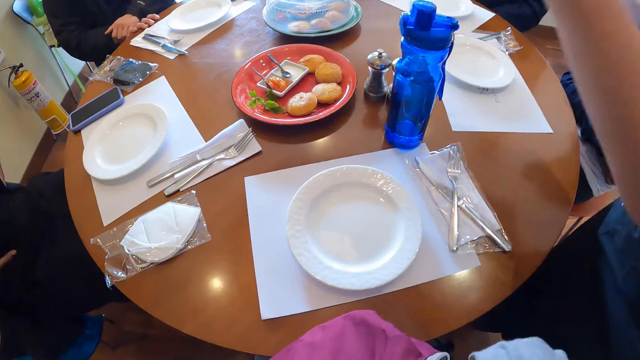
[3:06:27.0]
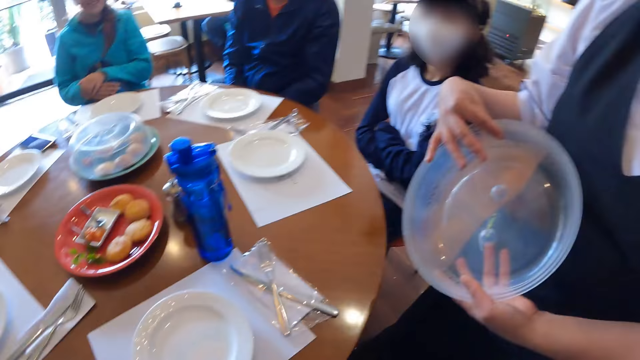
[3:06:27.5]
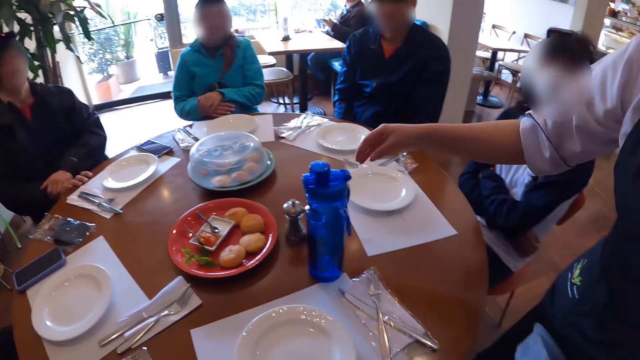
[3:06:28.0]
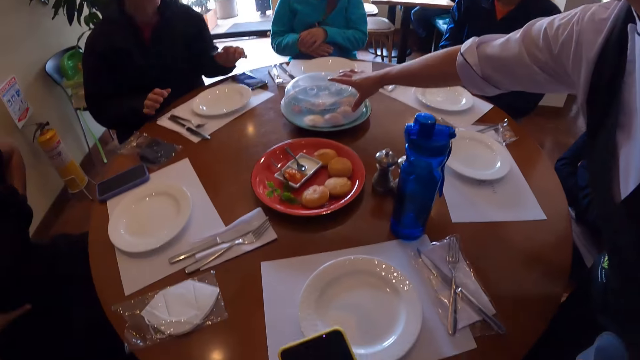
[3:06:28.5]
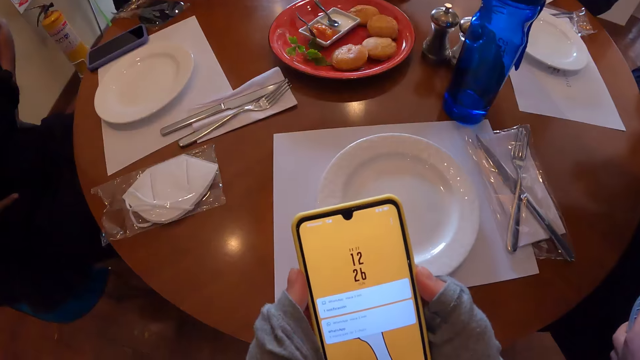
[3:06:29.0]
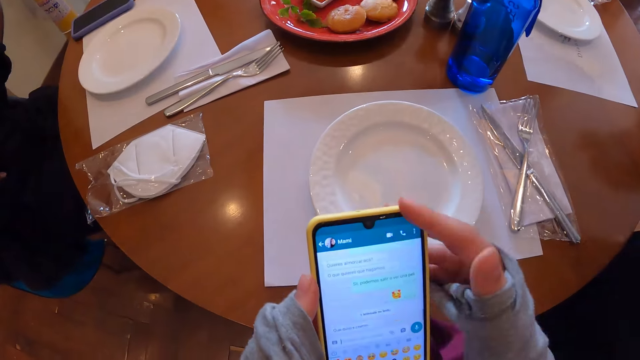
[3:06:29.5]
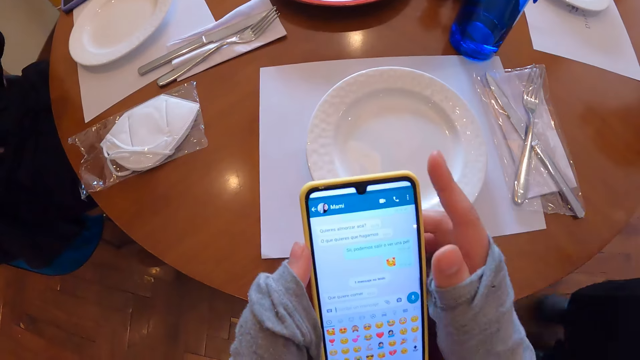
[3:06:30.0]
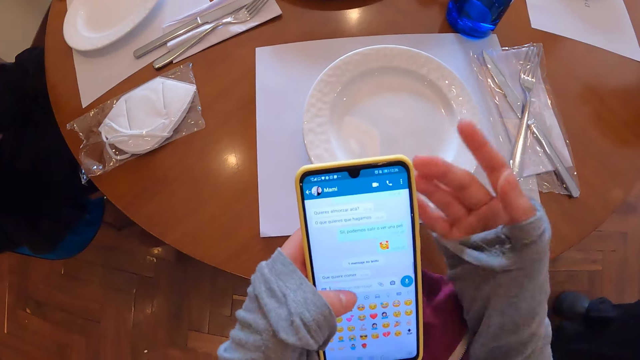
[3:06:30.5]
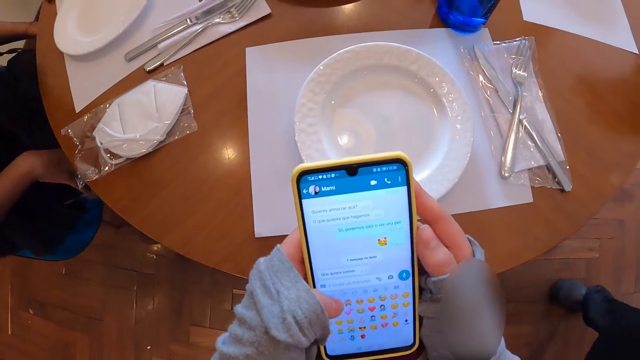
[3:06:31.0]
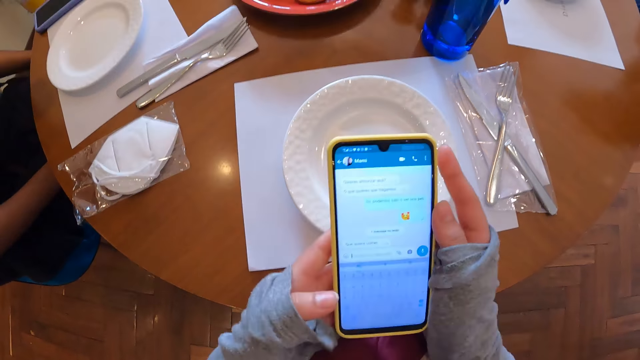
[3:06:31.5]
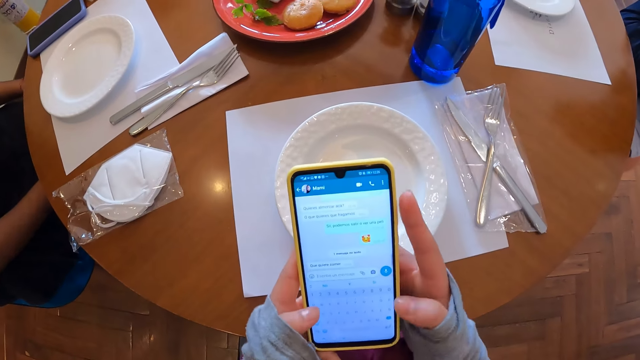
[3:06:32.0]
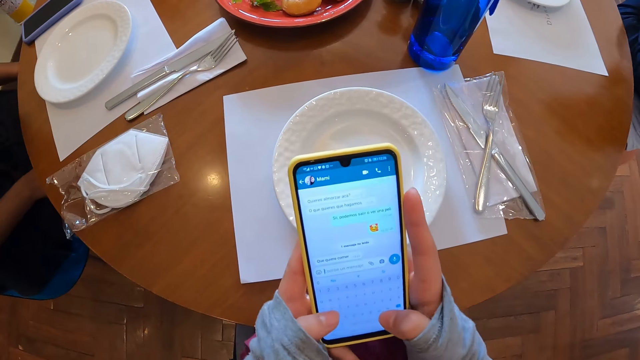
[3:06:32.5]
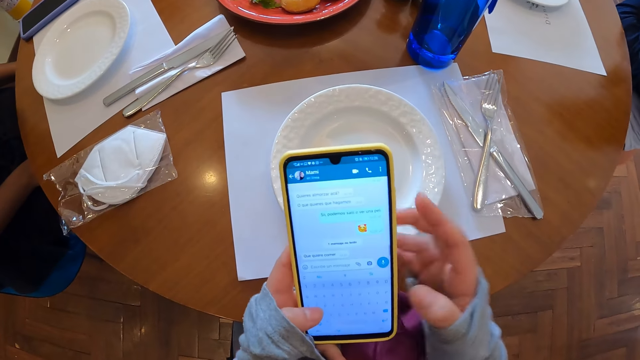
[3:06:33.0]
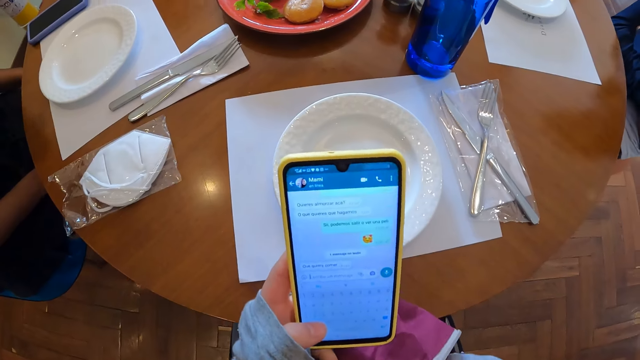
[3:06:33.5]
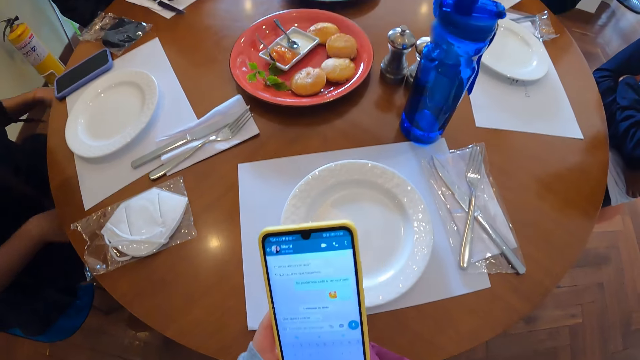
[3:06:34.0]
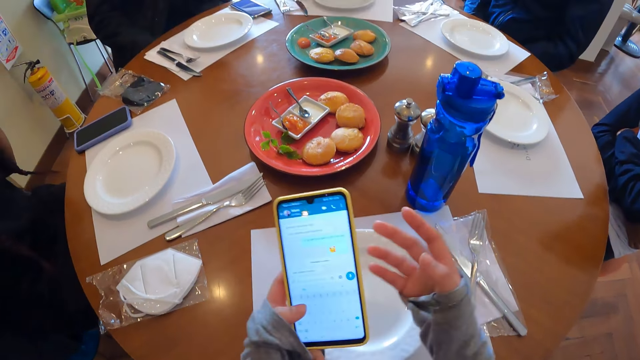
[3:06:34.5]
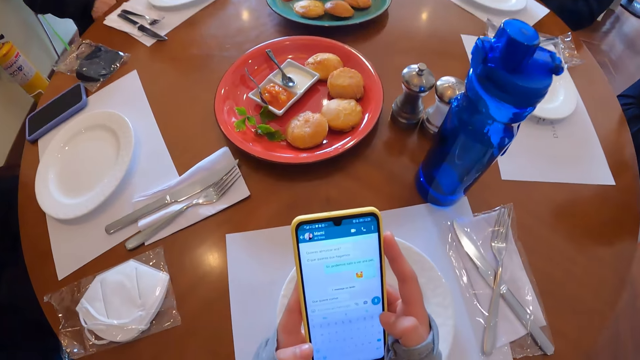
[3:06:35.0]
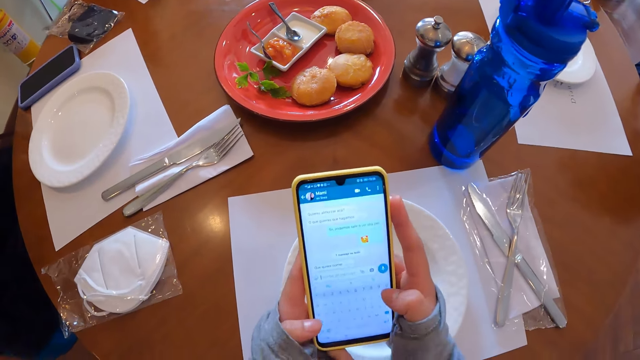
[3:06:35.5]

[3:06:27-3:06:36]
The camera wearer looks for something in the bag. She takes her phone out from the bag on her lap with her right hand. The waiter touches the cover in his left hand with his right hand. The waiter reaches for the cover of the plate on the table with his right hand. The man touches his phone on the table with his left hand. The camera wearer operates her phone with both hands. She looks at the phone. A woman puts her hands on her lap.

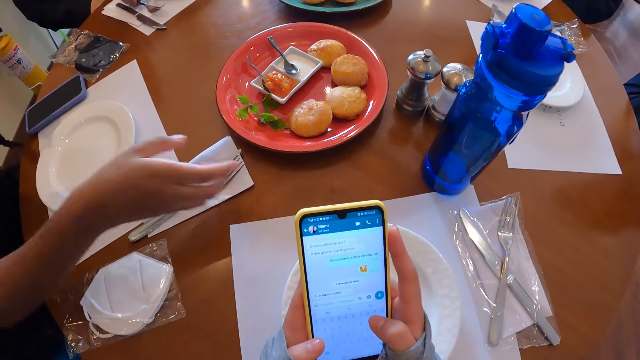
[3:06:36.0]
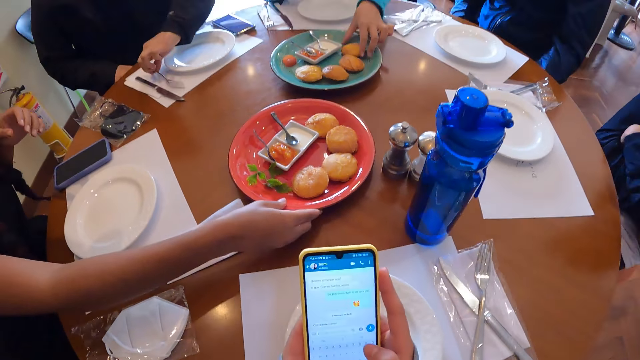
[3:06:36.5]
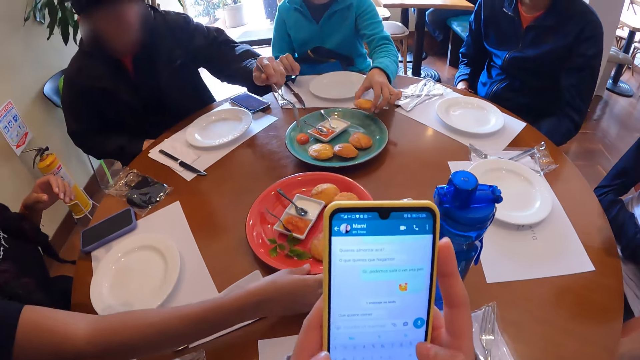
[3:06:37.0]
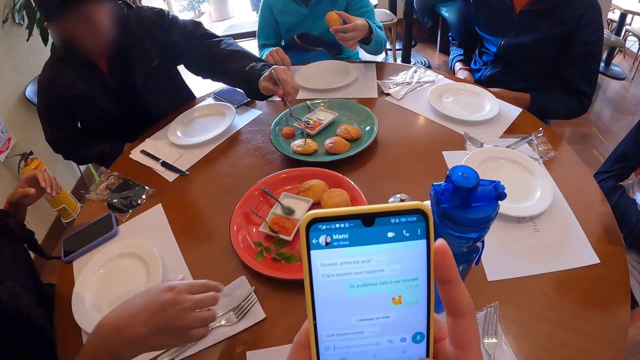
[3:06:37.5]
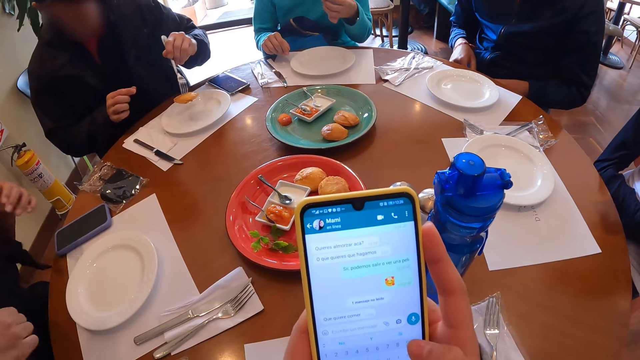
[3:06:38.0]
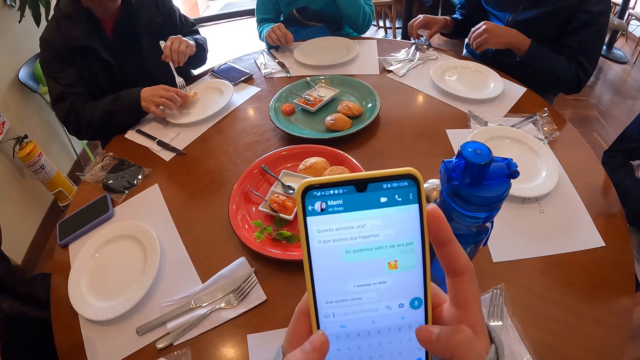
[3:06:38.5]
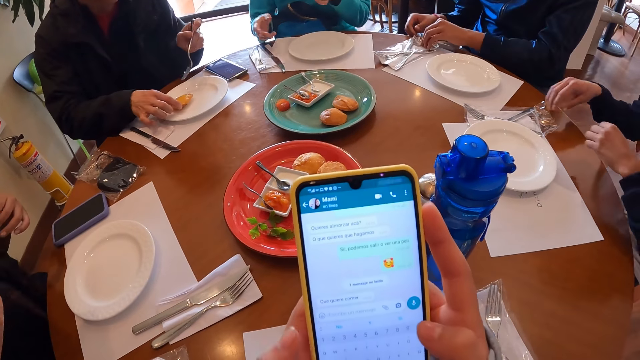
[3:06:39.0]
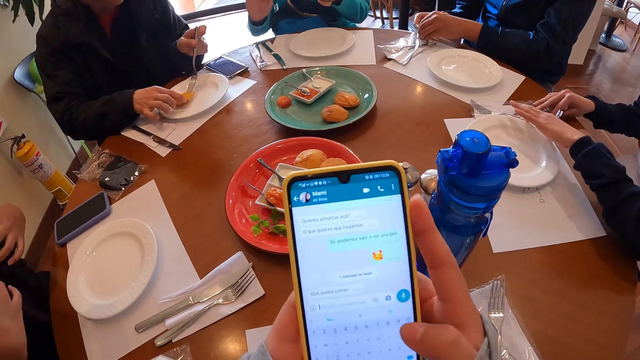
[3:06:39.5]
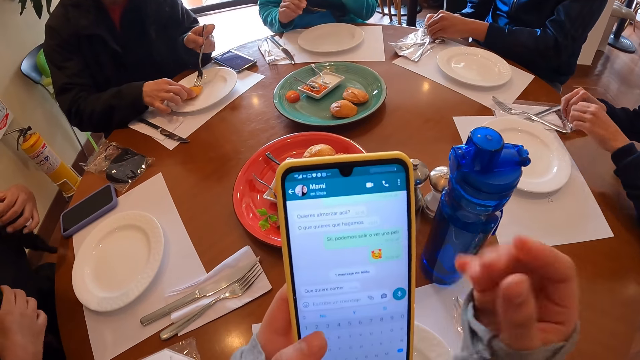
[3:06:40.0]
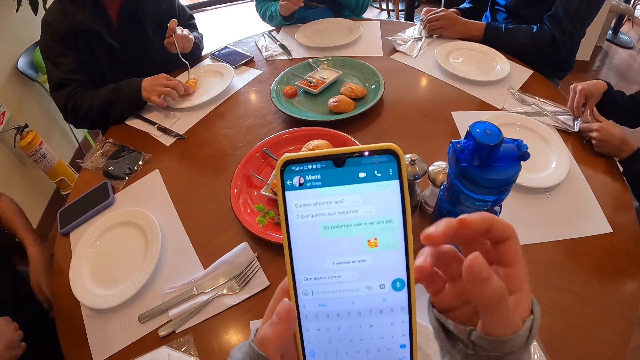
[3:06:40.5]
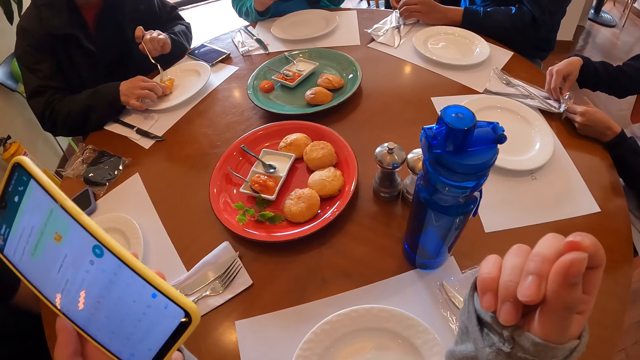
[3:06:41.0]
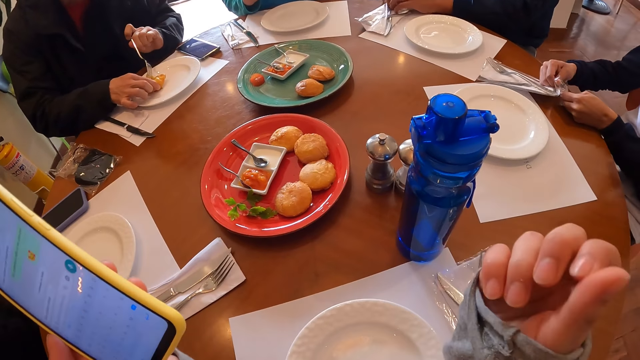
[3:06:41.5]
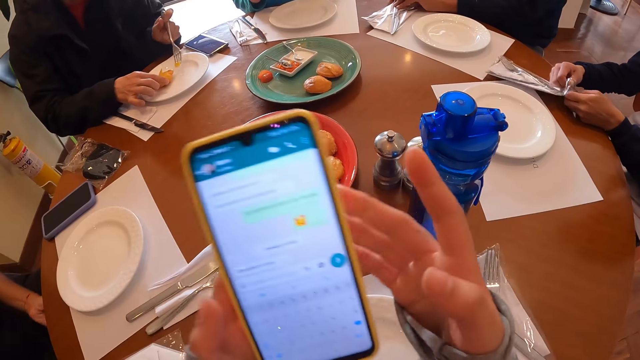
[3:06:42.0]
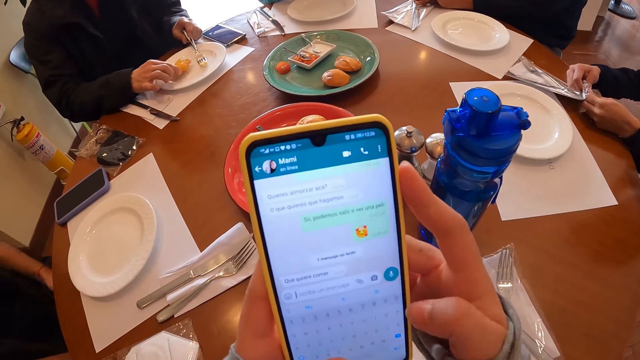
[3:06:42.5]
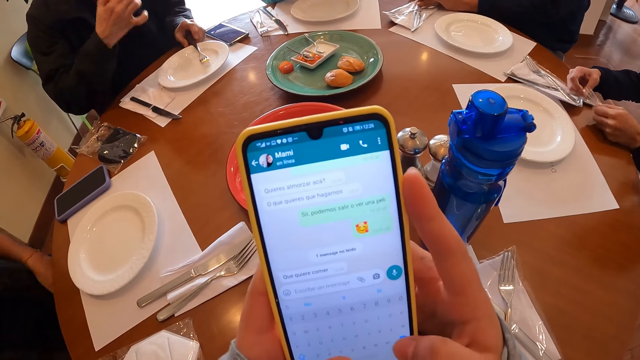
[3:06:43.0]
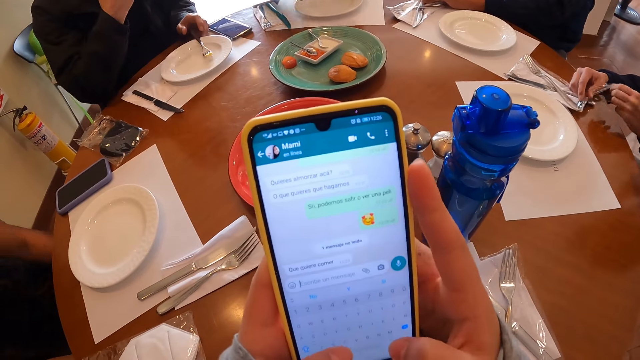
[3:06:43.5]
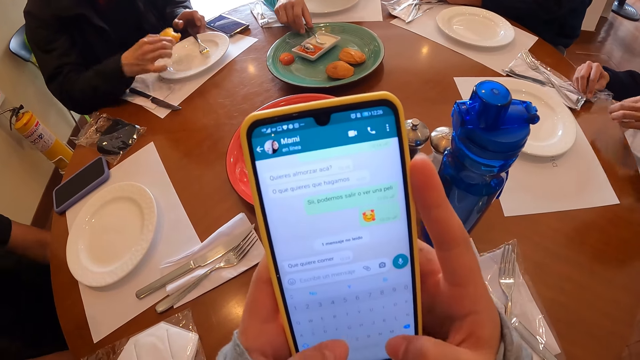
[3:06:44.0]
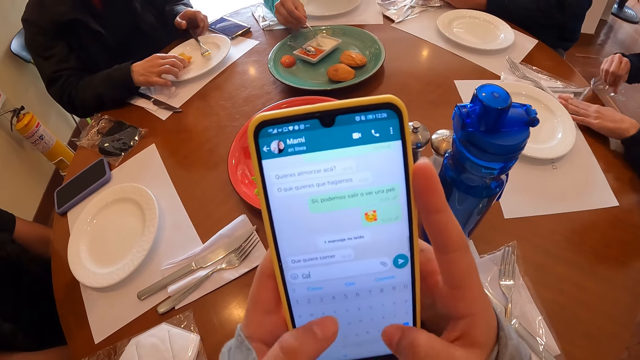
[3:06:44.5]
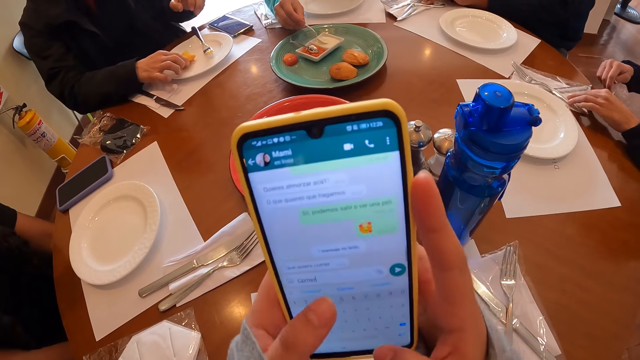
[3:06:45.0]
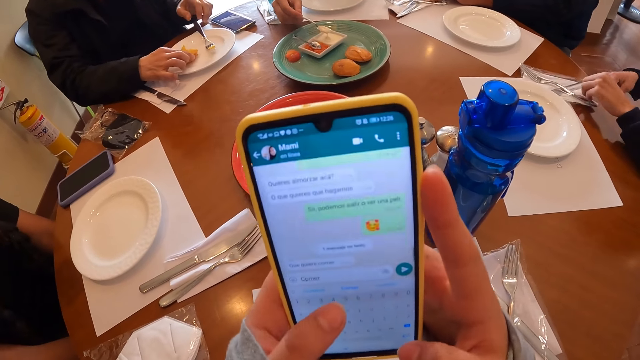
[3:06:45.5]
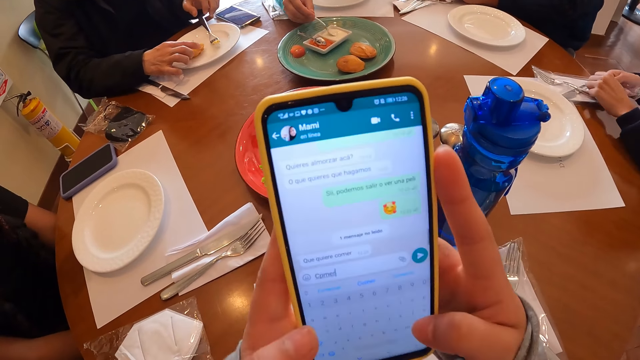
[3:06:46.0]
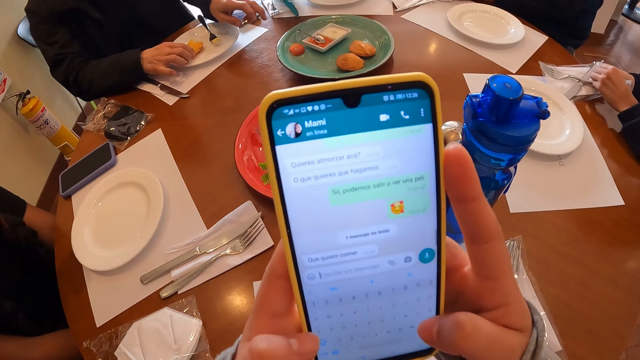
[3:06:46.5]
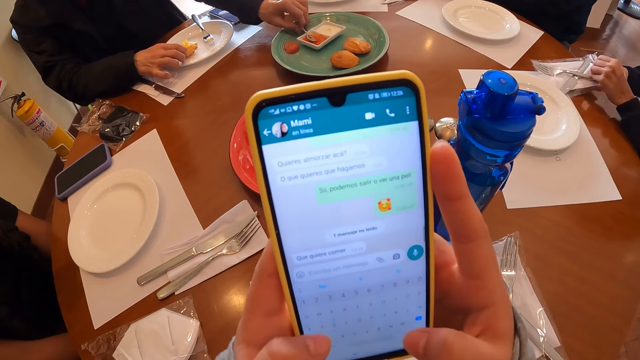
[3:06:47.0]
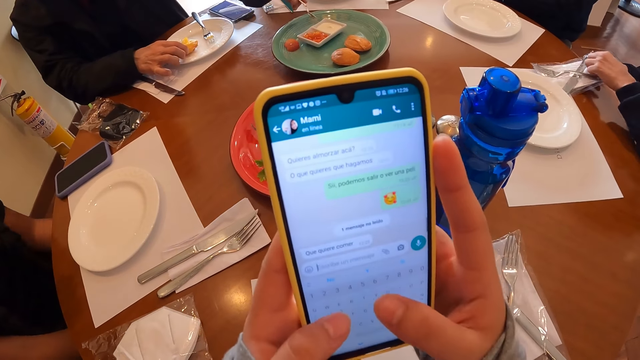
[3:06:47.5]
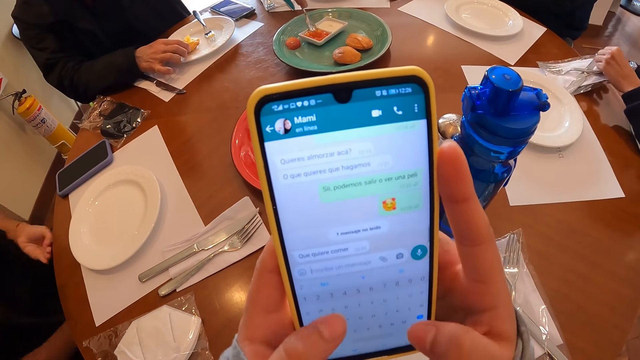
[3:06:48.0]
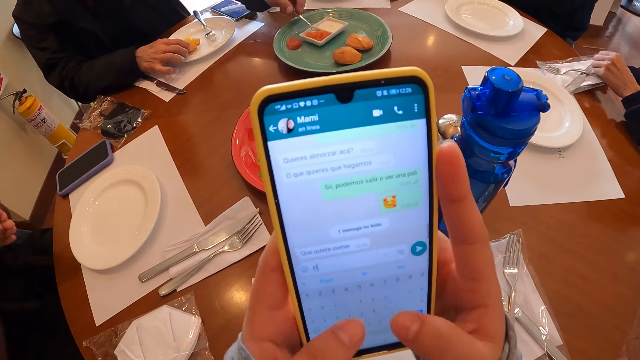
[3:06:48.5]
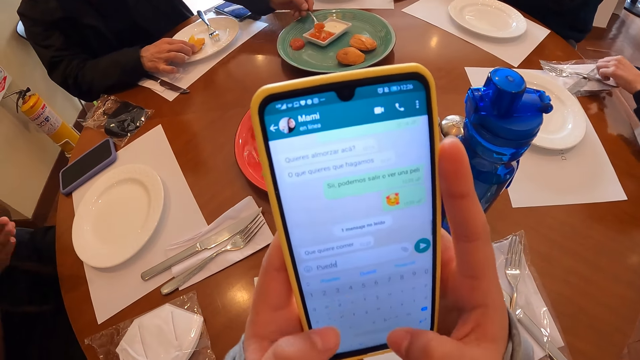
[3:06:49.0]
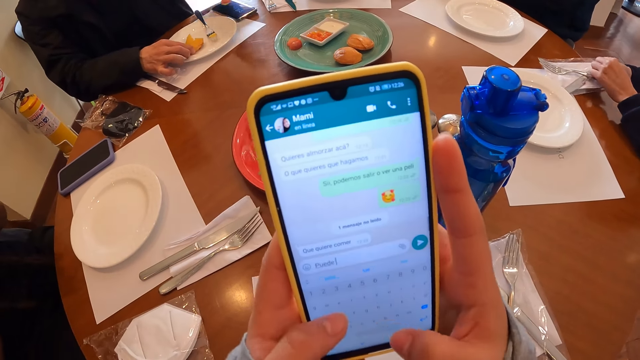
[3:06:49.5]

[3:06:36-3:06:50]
The man takes the fork from the table with his left hand. The man nudges the plate of food on the table with his right hand. The woman takes a dough ball from the plate on the table with her left hand. A woman touches the plate. The man takes a dough ball from the plate on the table with the fork in his left hand. Another woman adjusts her hair with both hands. The man removes the dough ball from the fork over a plate with his right hand. Another man unwraps a wrap of cutlery on the table with both hands. A third woman unwraps a wrap of cutlery on the table with both hands. The first man pokes the fork into the dough ball with his left hand. The camera wearer rubs her right thumb and right index finger together. The first man takes out a piece of the dough ball with the fork in his left hand. The camera wearer operates her phone with both hands. The first man puts the fork on the plate with his left hand. The first man takes a bite of the dough ball in his right hand. The first woman takes a spoon in the plate with her right hand. The first man puts the dough ball on the plate with his right hand. The first woman scoops mayonnaise from the plate with the spoon in her right hand. The first man takes a spoon in the plate with his left hand. The first man scoops baked beans from the plate with the spoon in his left hand. The second woman rubs both hands together.
